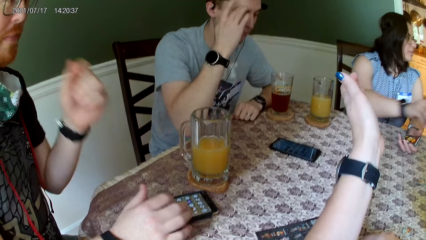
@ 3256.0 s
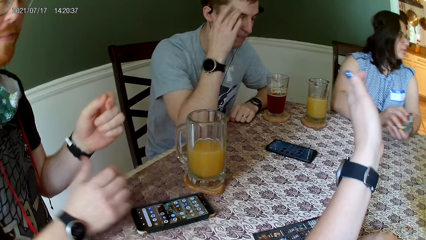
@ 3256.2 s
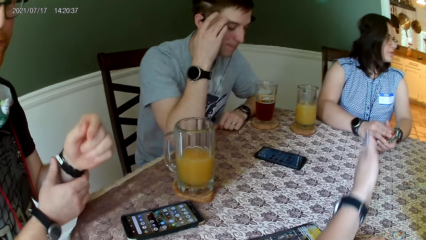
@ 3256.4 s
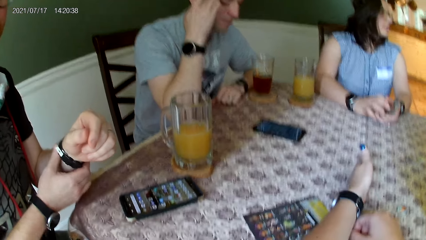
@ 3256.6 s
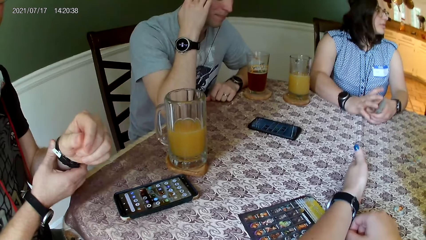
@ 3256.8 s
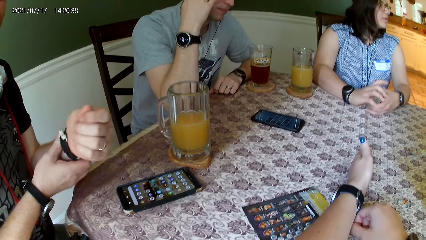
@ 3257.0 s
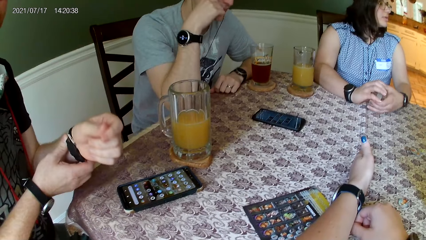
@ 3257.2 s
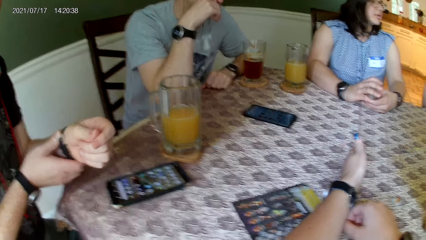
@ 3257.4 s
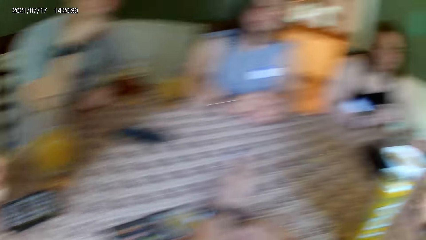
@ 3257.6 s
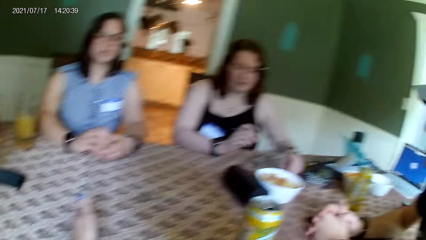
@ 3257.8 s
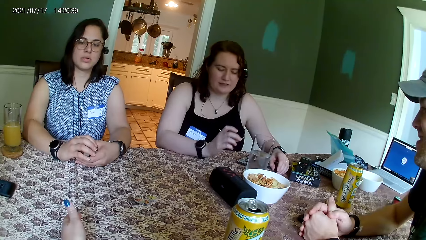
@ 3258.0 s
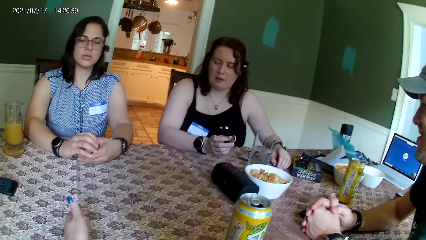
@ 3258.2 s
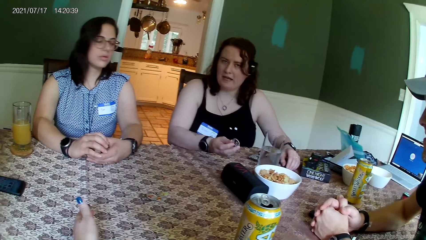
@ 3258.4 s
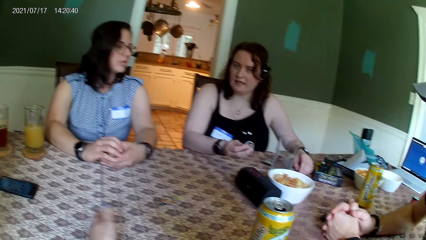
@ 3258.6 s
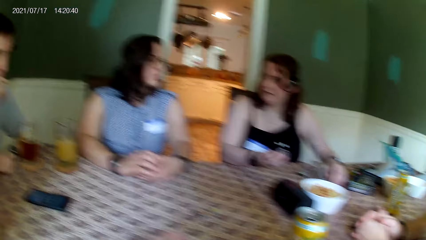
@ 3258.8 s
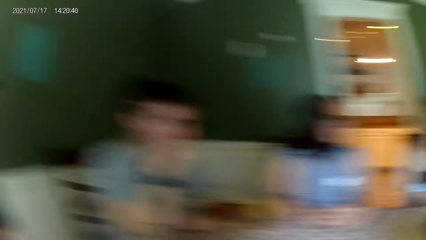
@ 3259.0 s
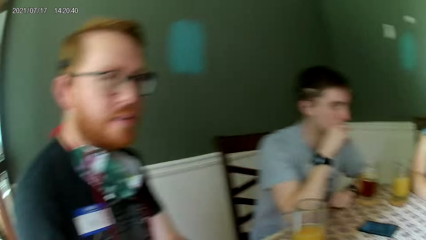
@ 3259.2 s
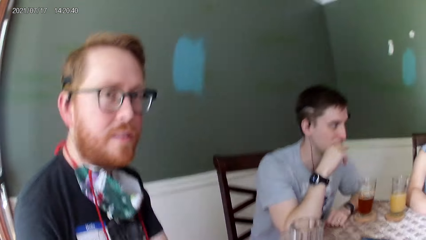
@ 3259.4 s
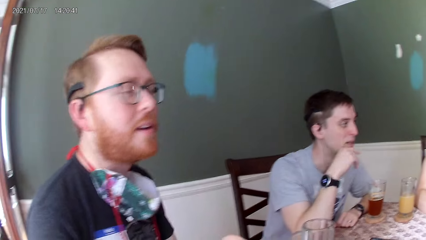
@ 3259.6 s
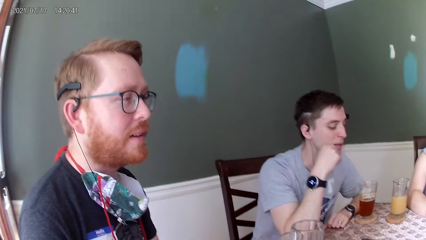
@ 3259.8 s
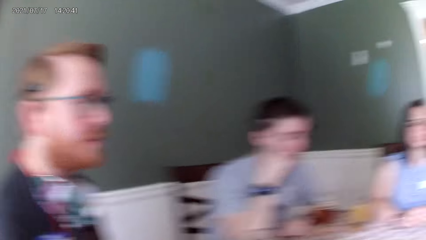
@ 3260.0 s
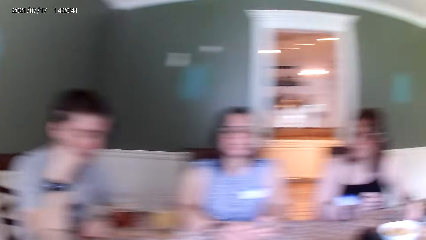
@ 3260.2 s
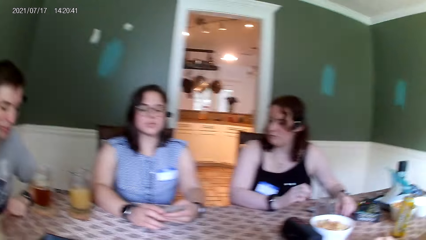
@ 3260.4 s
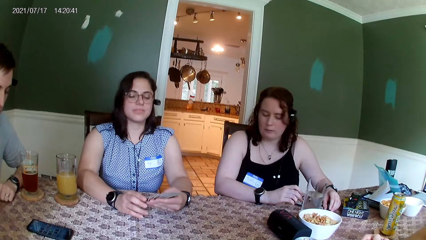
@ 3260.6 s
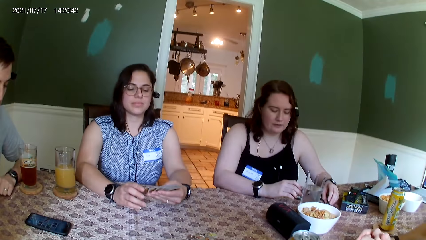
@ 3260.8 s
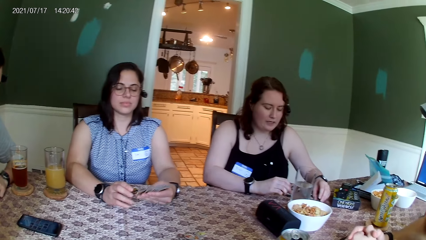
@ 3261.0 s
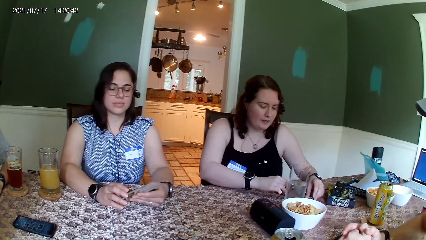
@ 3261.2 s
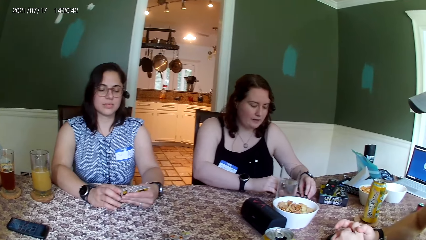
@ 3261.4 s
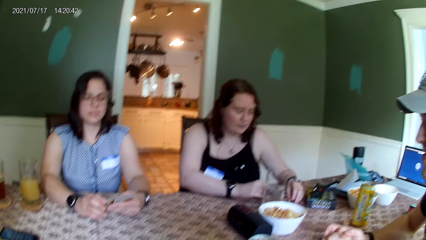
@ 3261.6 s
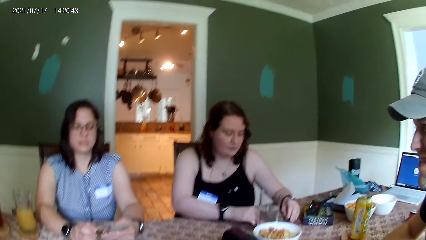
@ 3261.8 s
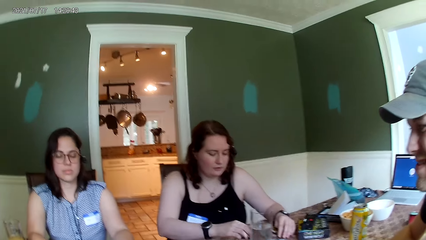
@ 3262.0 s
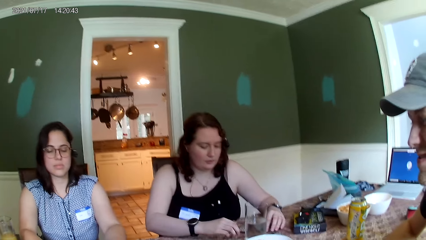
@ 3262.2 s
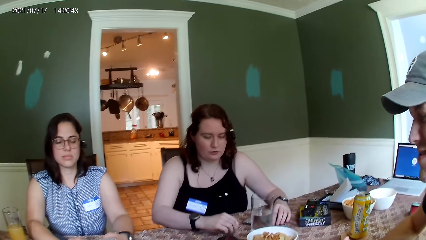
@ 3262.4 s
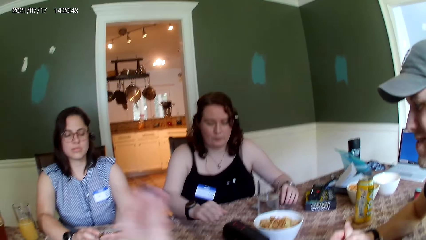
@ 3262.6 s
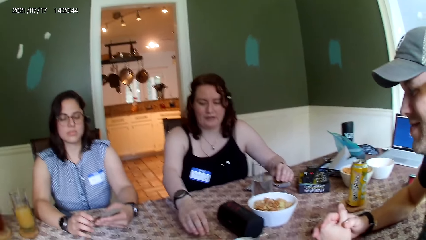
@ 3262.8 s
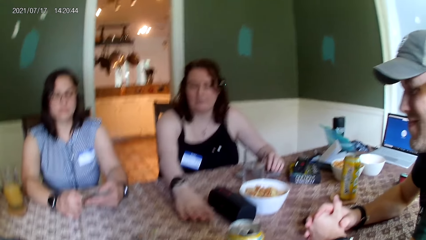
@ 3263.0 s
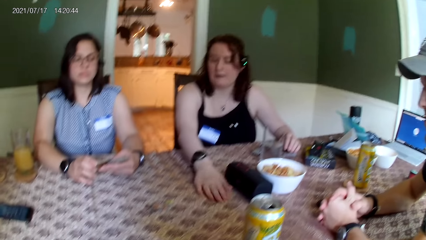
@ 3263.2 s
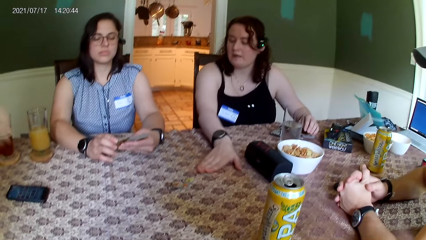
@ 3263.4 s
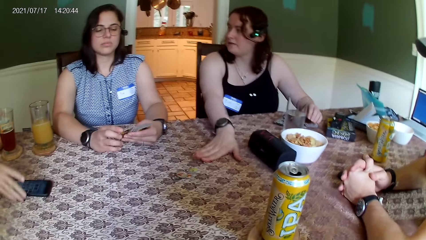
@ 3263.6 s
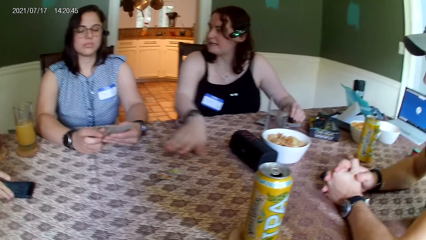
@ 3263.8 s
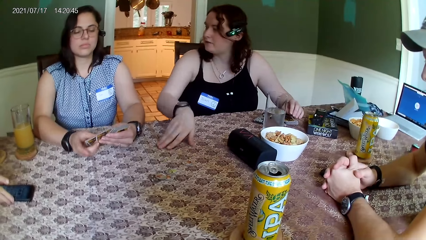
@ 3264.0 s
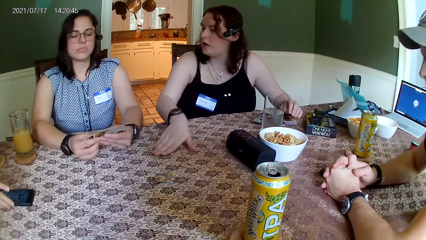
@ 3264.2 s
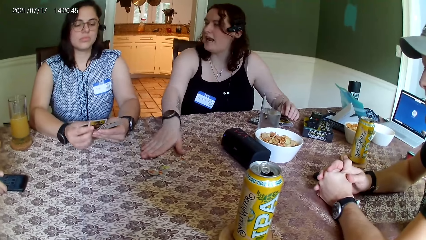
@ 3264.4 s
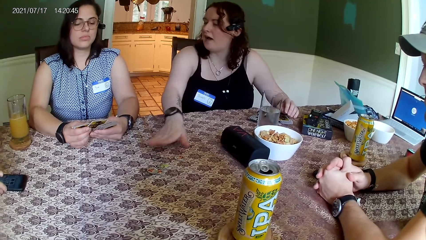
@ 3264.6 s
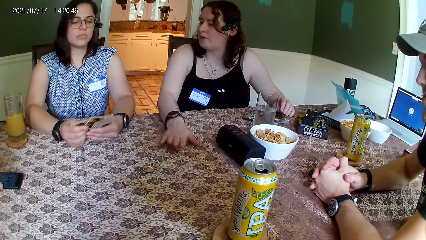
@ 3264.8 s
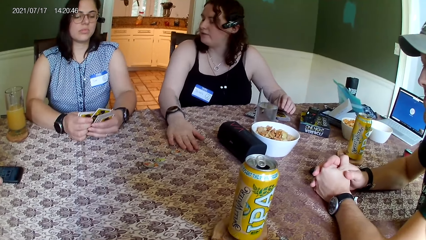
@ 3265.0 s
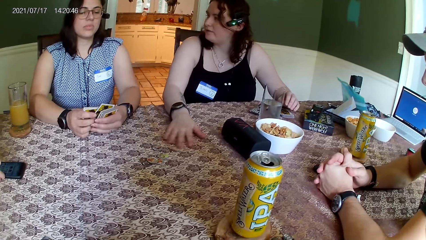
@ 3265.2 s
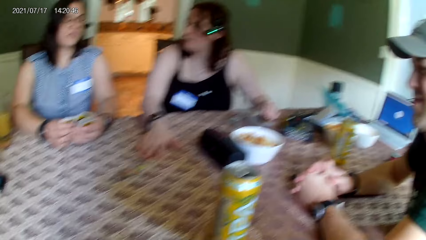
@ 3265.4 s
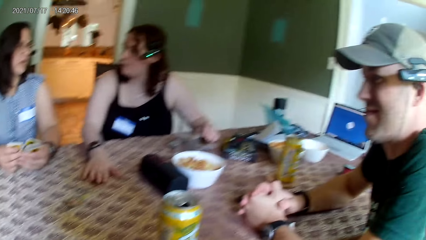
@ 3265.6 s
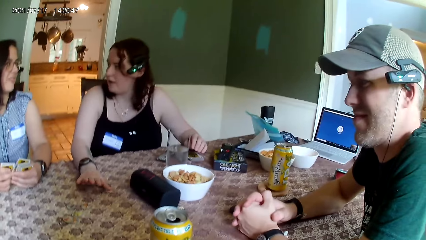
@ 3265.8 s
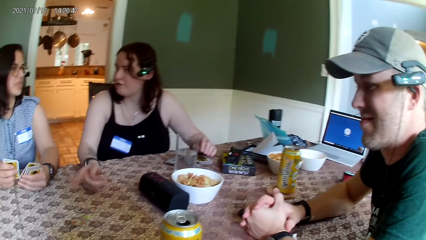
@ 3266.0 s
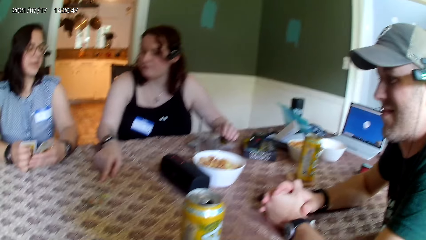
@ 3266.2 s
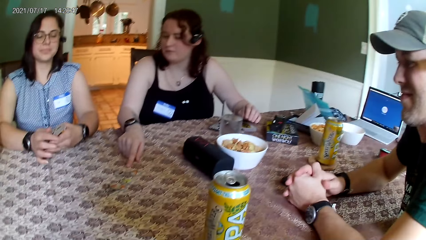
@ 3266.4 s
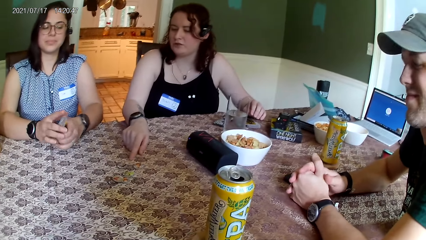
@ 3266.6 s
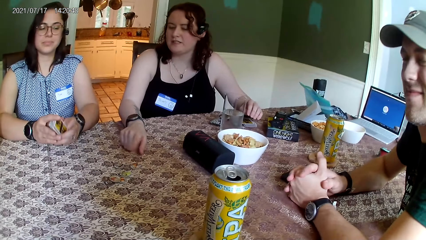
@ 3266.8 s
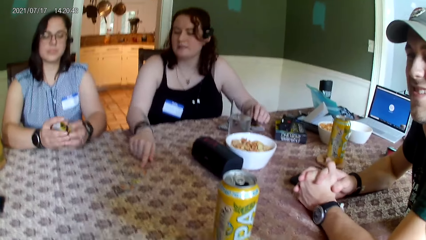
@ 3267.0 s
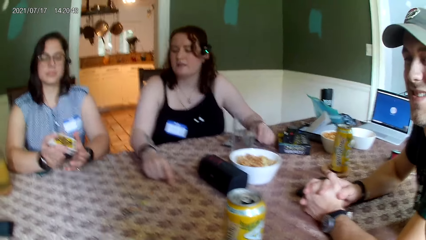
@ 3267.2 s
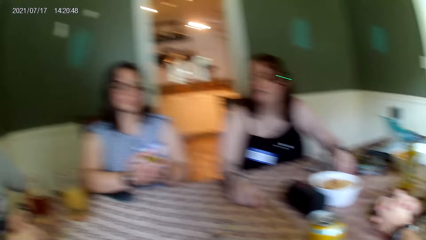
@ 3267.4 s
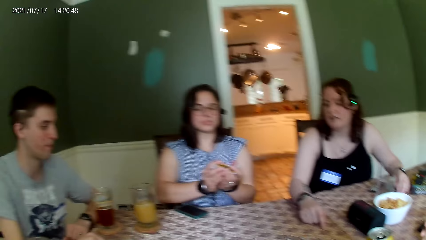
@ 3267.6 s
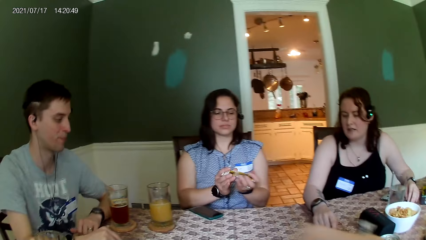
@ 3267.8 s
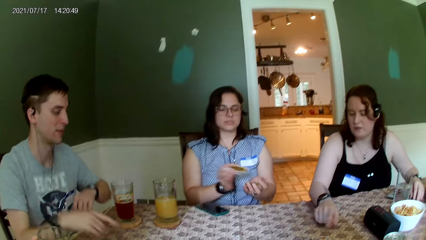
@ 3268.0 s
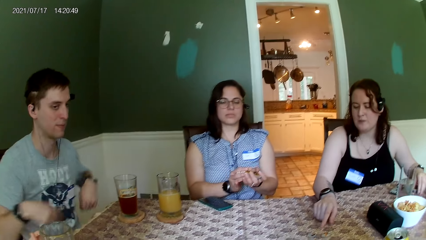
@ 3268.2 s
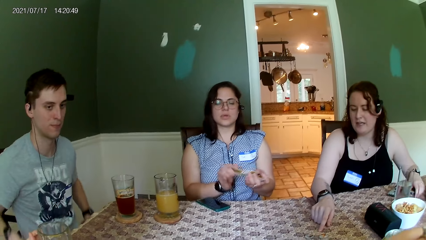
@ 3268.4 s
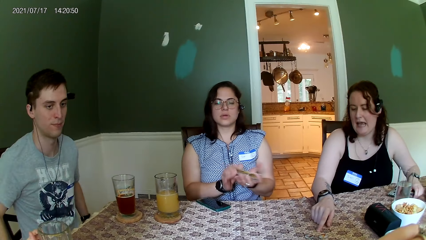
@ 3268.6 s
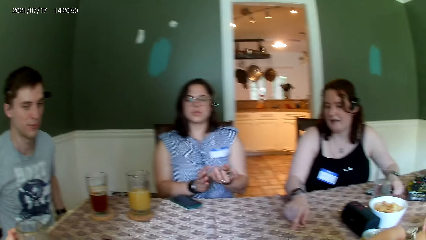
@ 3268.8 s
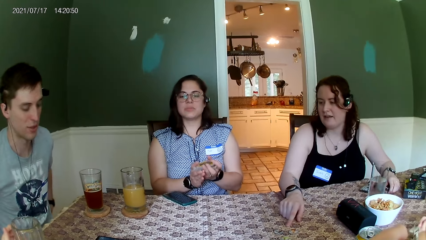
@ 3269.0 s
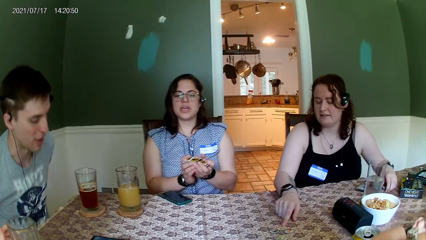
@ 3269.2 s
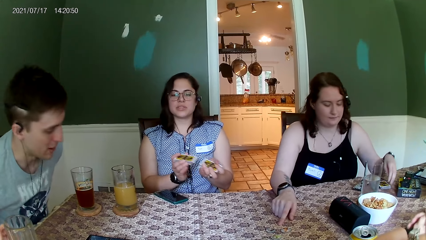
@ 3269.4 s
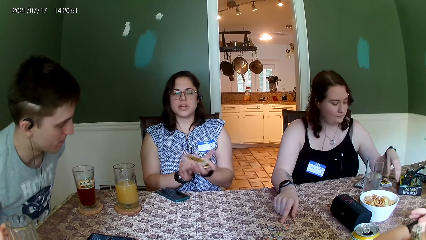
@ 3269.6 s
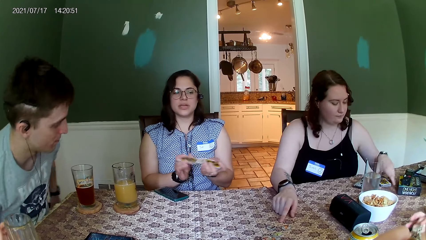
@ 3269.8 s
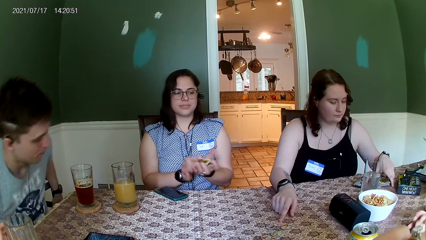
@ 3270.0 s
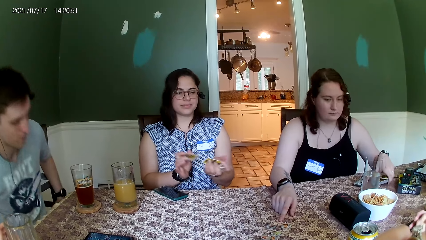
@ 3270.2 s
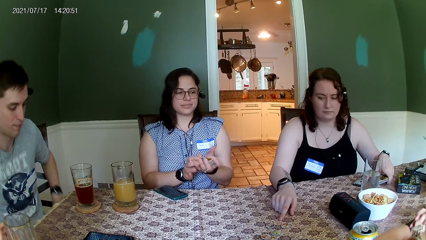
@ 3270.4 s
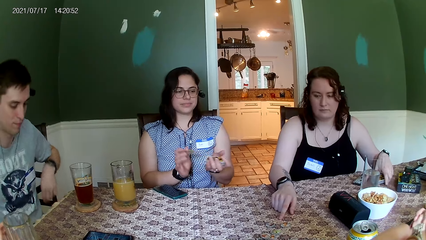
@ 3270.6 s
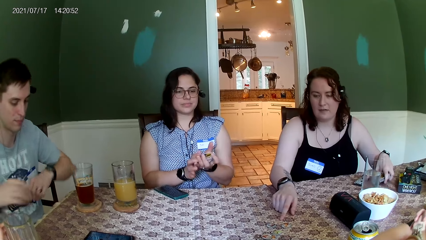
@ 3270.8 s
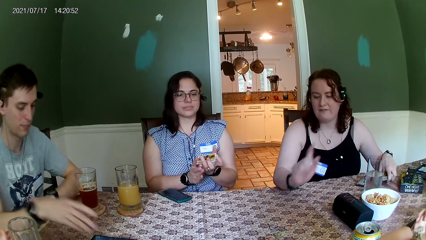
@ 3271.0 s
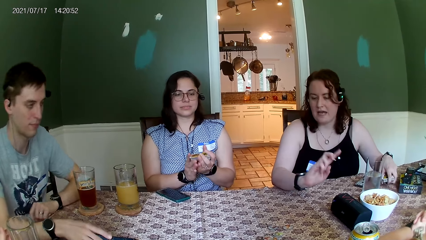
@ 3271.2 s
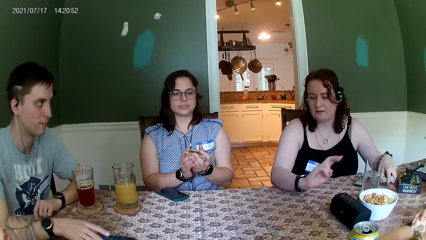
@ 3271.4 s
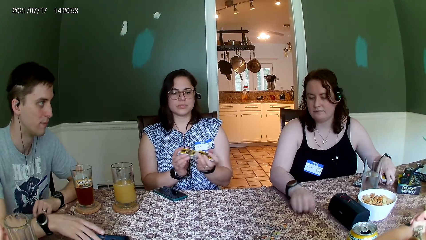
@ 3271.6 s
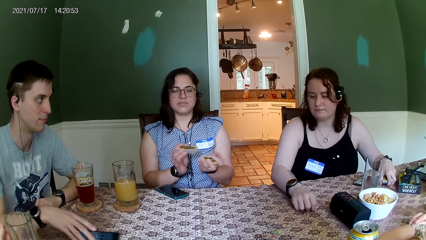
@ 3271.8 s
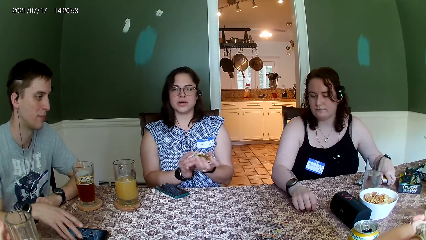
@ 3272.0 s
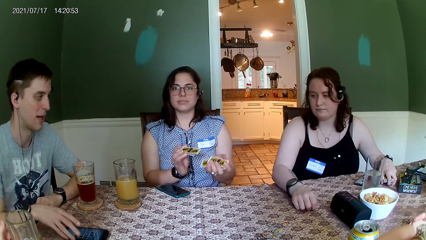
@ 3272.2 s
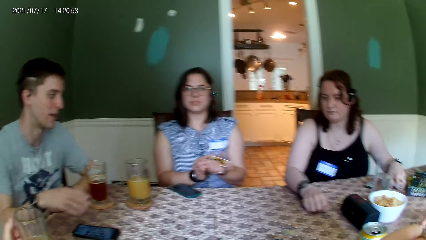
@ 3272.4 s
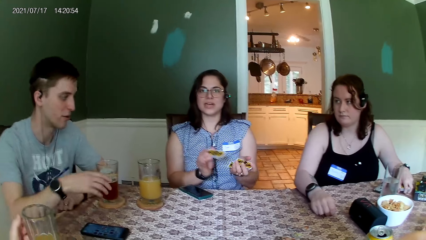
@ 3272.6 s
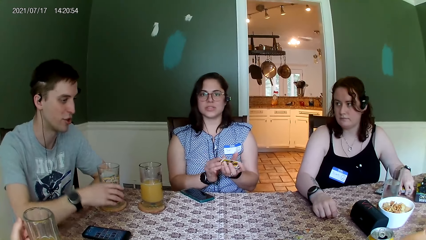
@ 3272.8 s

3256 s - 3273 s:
A woman interacts with another woman and a man. The other woman shuffles cards with both hands. The other woman speaks to the group of people at the table.
